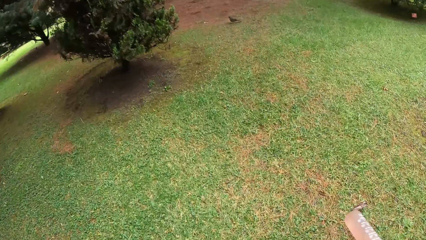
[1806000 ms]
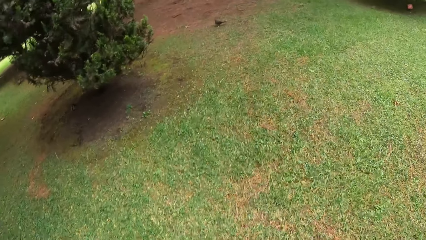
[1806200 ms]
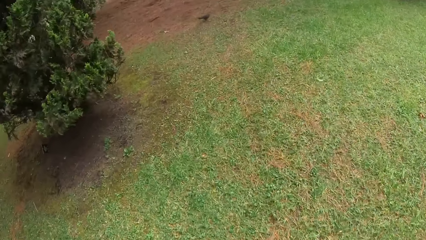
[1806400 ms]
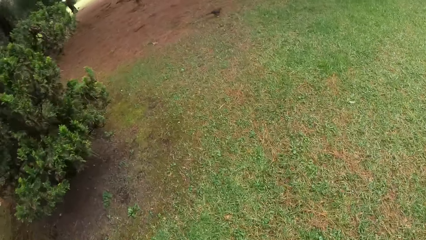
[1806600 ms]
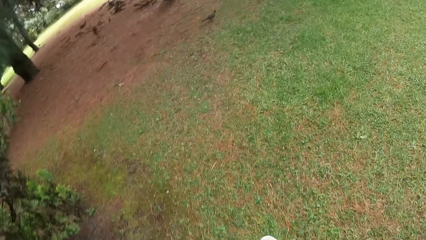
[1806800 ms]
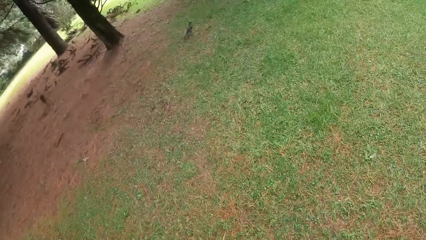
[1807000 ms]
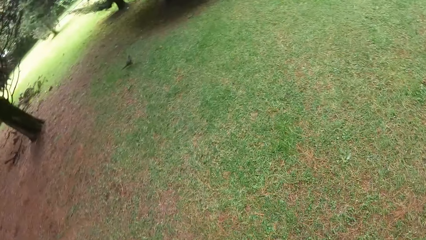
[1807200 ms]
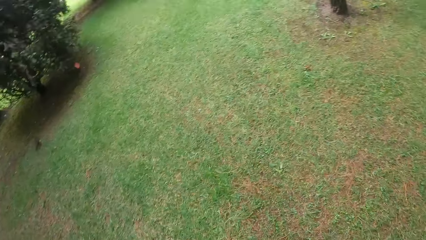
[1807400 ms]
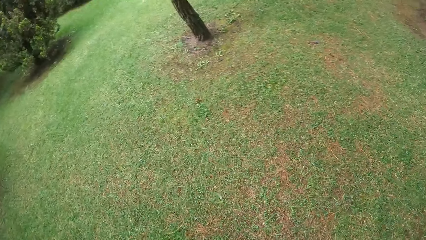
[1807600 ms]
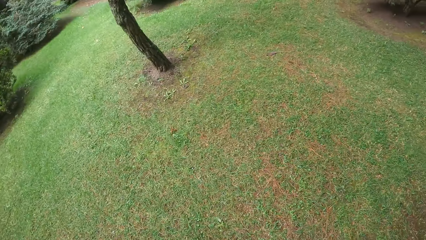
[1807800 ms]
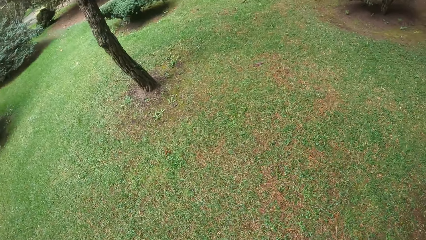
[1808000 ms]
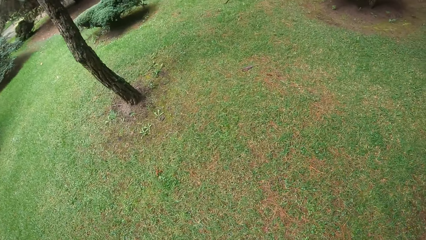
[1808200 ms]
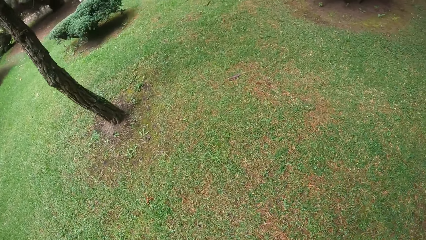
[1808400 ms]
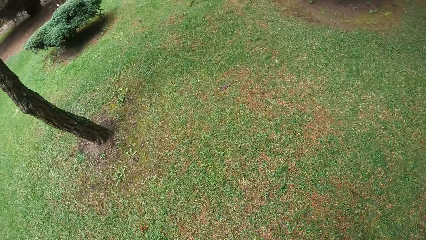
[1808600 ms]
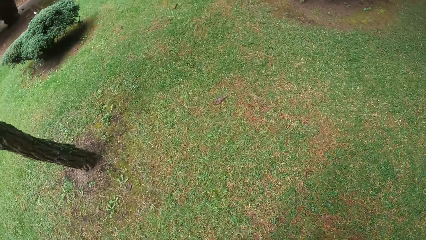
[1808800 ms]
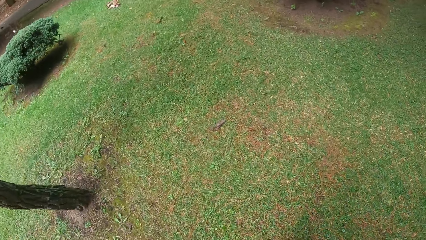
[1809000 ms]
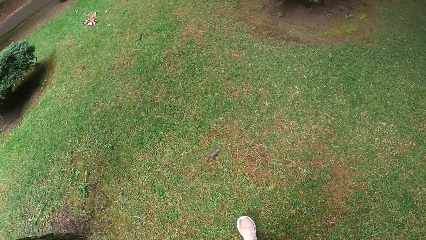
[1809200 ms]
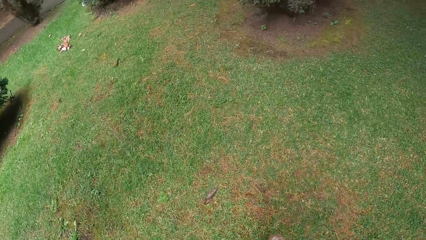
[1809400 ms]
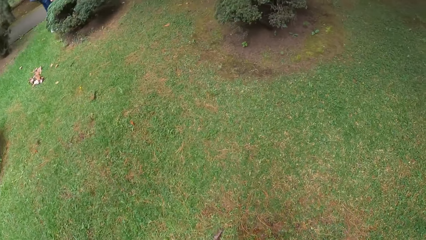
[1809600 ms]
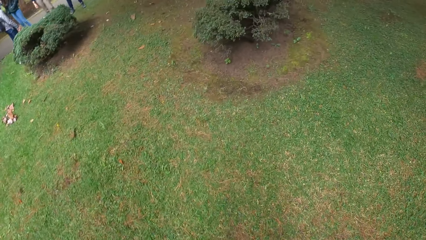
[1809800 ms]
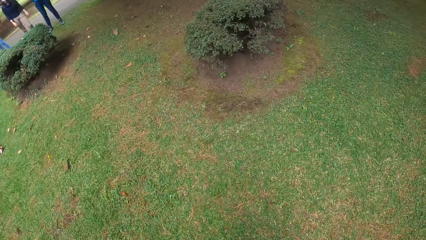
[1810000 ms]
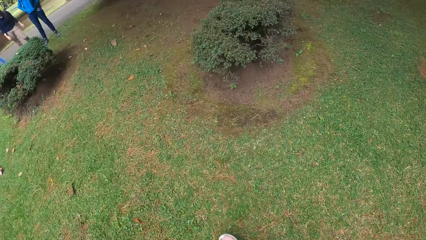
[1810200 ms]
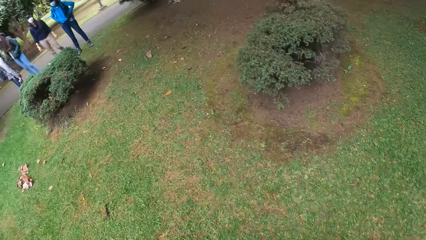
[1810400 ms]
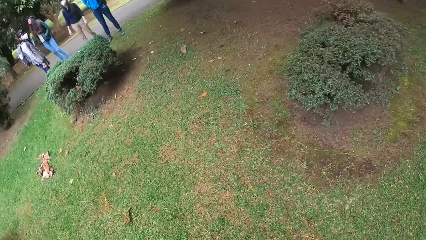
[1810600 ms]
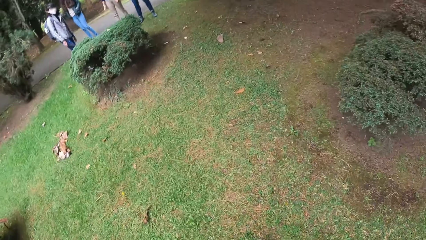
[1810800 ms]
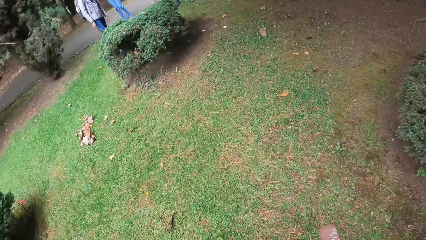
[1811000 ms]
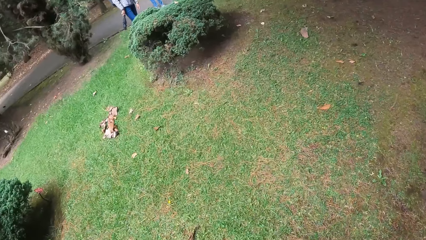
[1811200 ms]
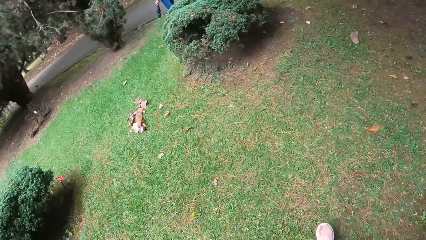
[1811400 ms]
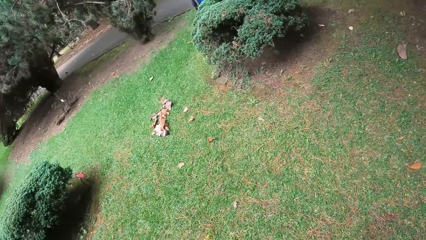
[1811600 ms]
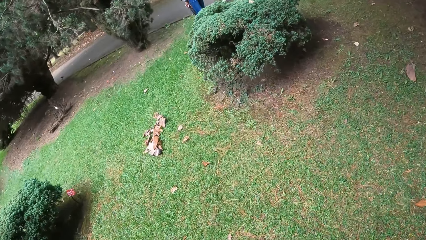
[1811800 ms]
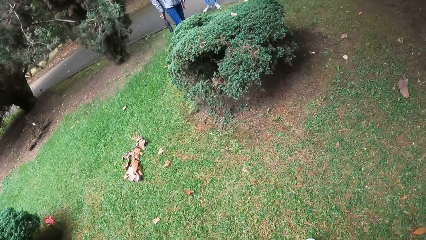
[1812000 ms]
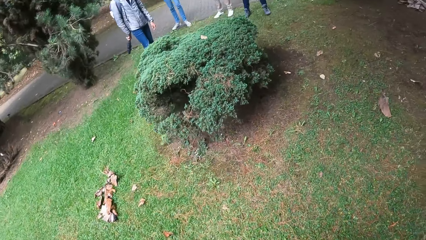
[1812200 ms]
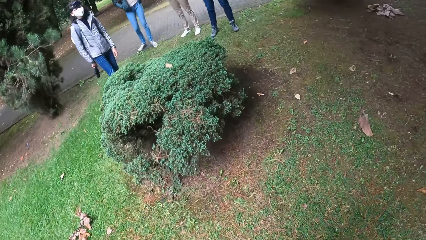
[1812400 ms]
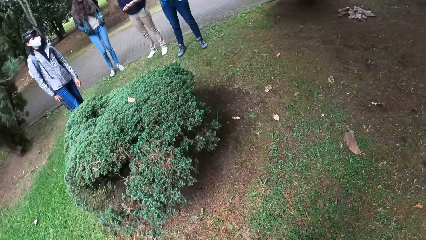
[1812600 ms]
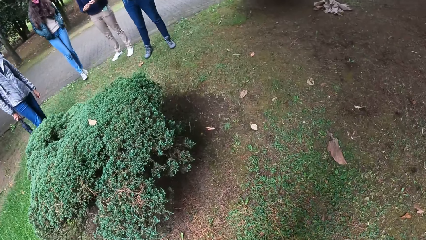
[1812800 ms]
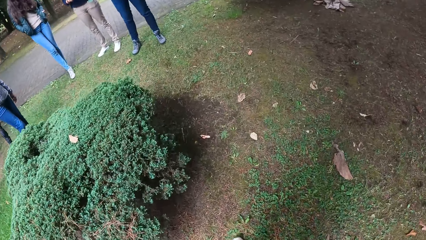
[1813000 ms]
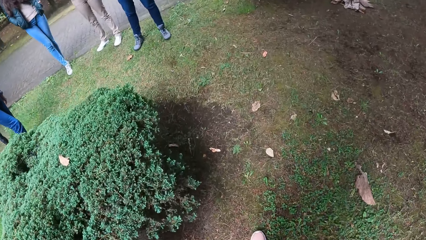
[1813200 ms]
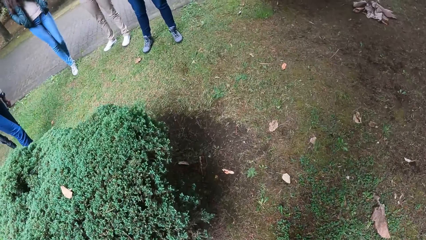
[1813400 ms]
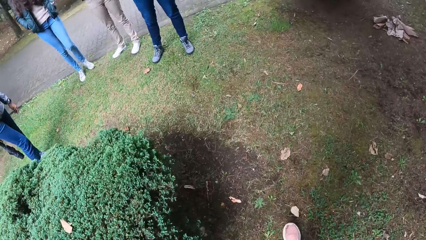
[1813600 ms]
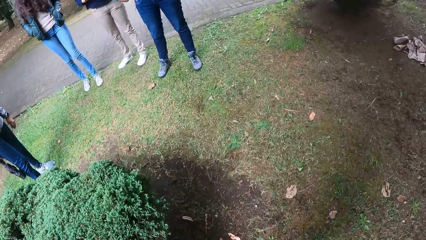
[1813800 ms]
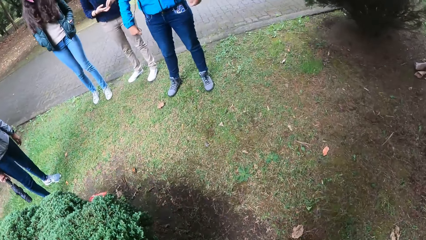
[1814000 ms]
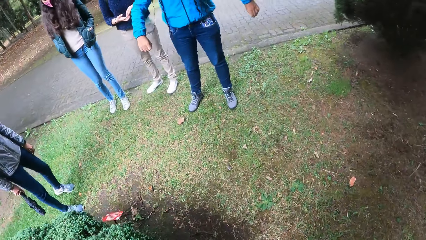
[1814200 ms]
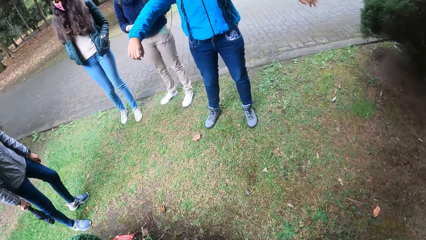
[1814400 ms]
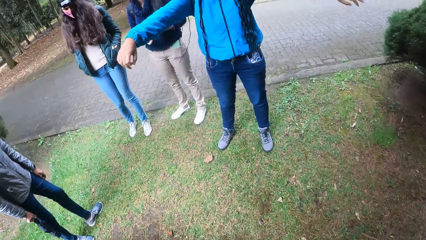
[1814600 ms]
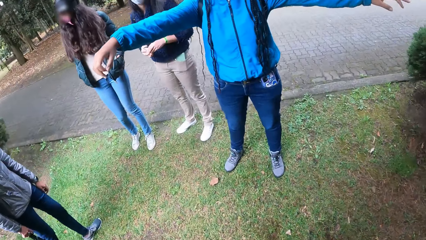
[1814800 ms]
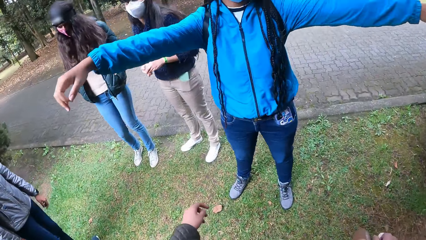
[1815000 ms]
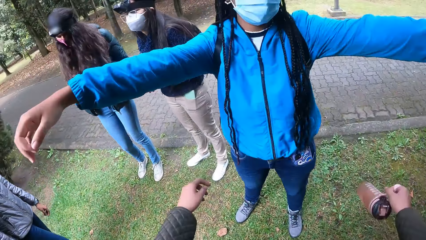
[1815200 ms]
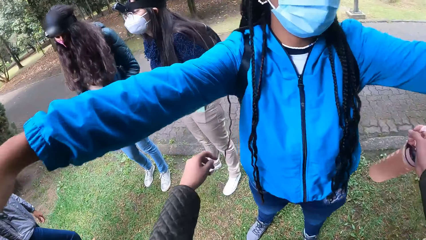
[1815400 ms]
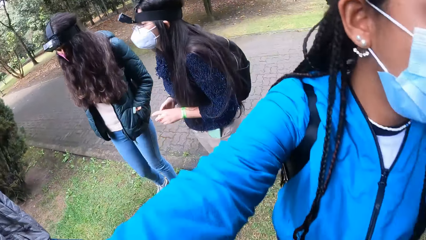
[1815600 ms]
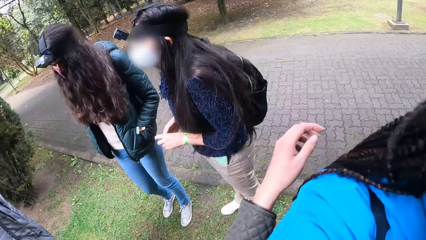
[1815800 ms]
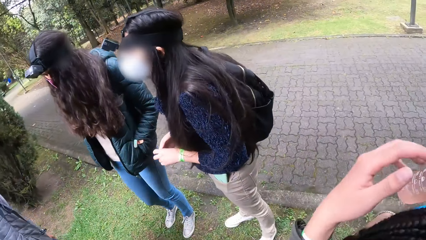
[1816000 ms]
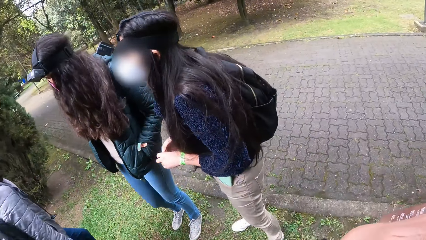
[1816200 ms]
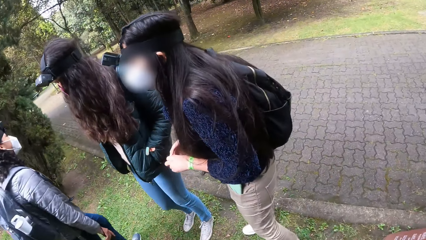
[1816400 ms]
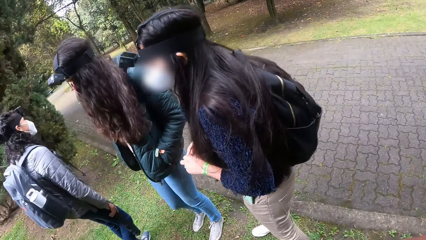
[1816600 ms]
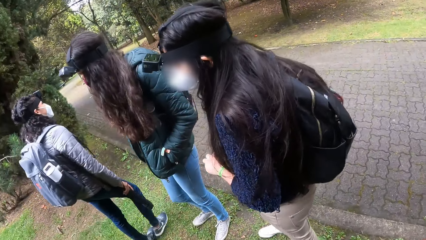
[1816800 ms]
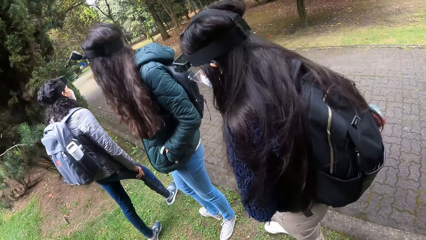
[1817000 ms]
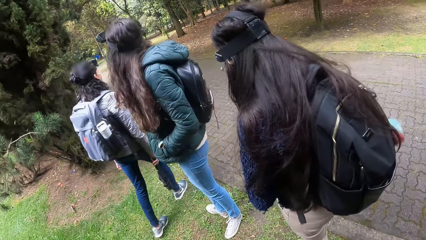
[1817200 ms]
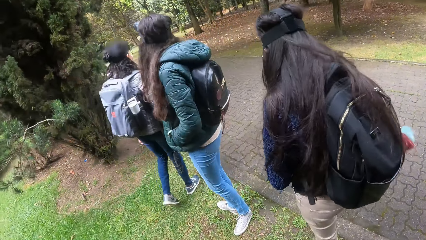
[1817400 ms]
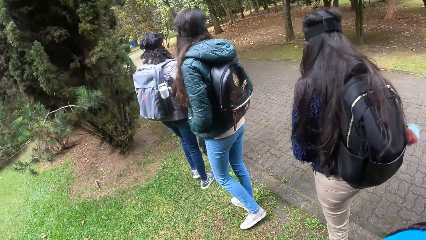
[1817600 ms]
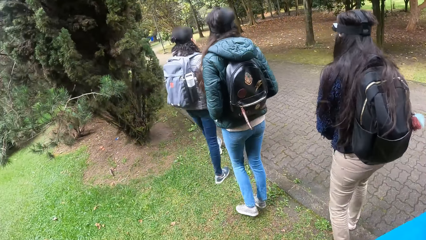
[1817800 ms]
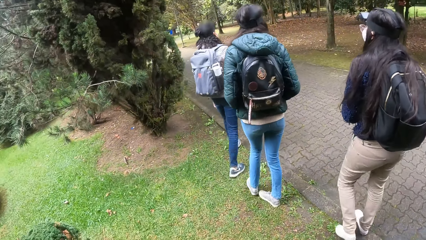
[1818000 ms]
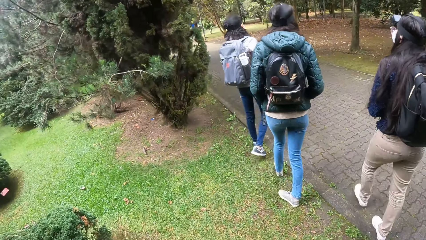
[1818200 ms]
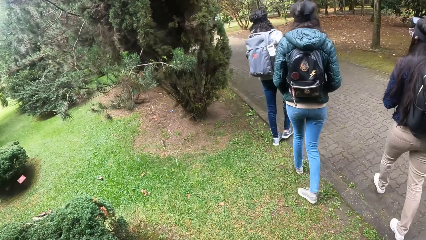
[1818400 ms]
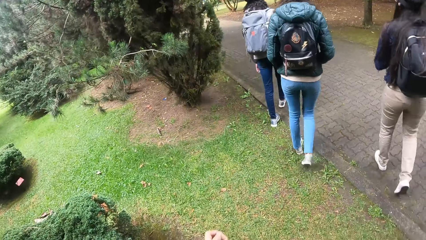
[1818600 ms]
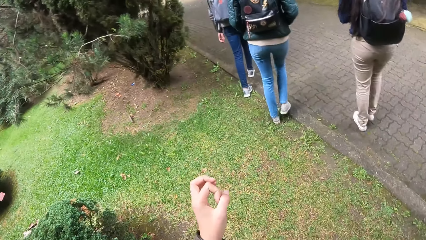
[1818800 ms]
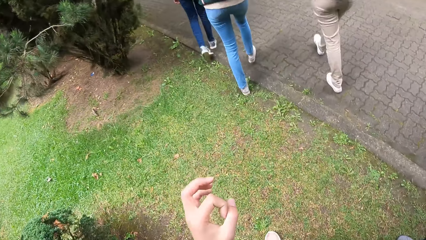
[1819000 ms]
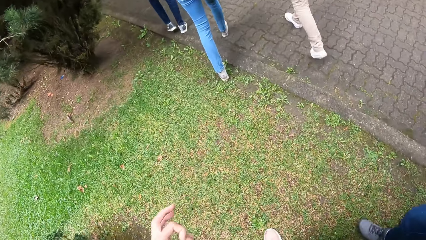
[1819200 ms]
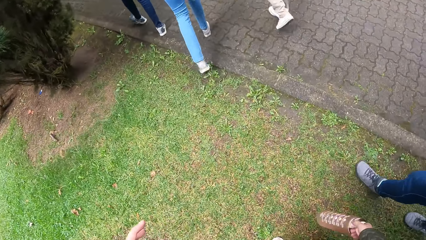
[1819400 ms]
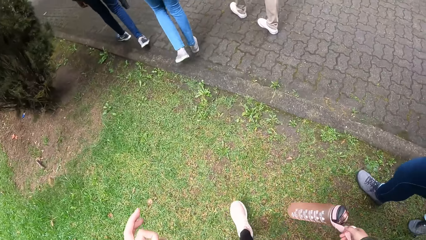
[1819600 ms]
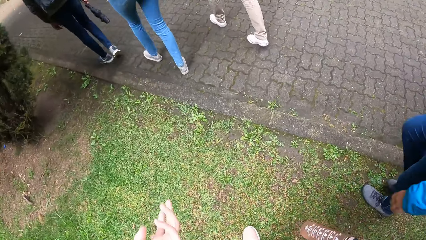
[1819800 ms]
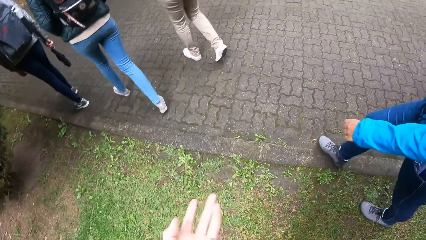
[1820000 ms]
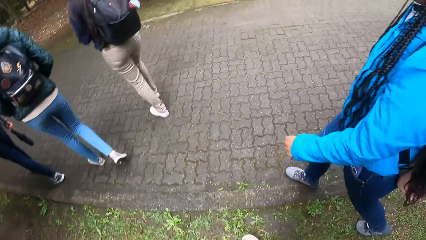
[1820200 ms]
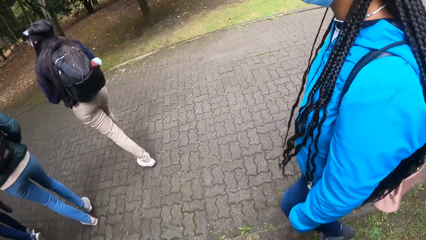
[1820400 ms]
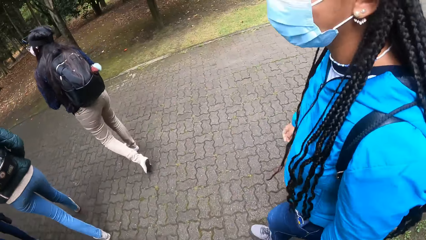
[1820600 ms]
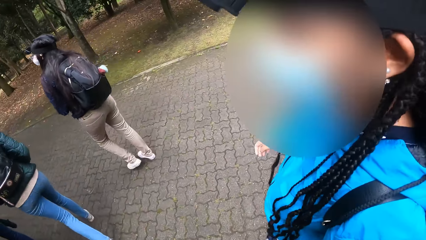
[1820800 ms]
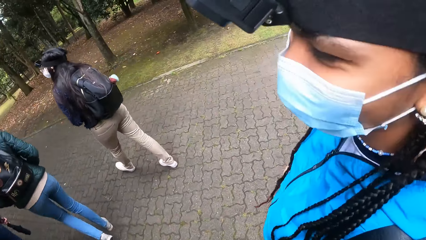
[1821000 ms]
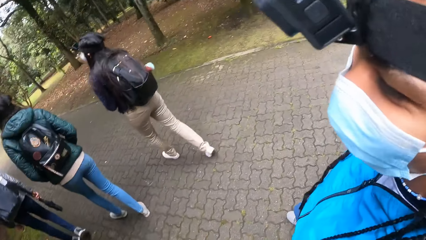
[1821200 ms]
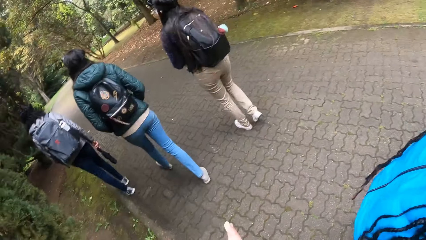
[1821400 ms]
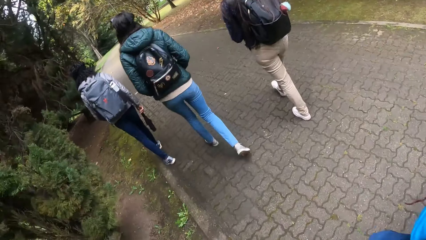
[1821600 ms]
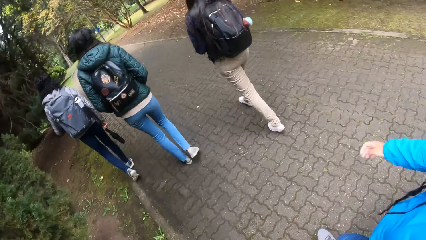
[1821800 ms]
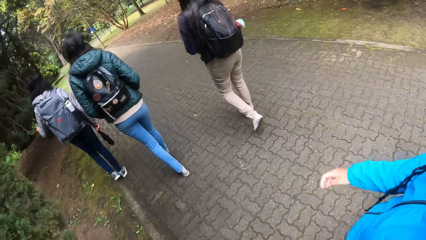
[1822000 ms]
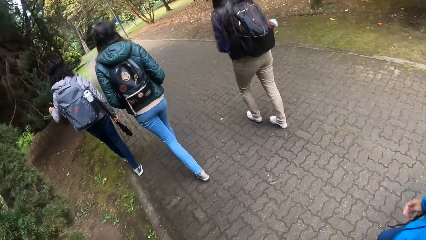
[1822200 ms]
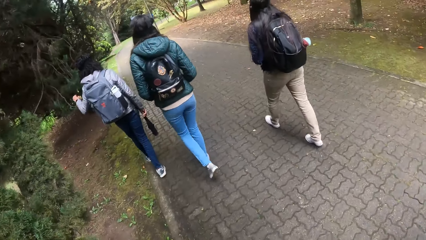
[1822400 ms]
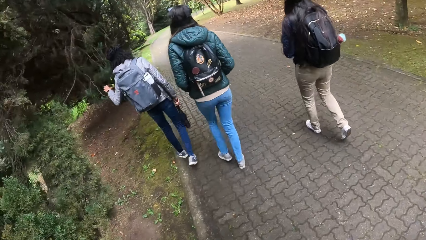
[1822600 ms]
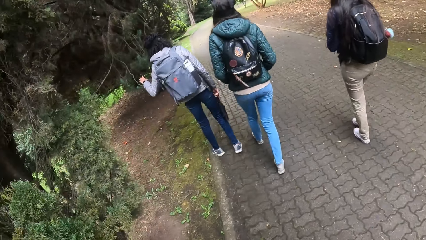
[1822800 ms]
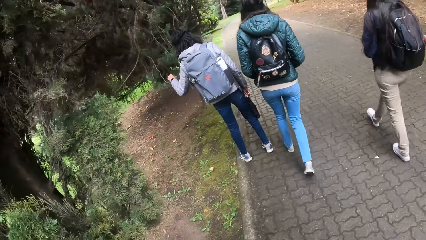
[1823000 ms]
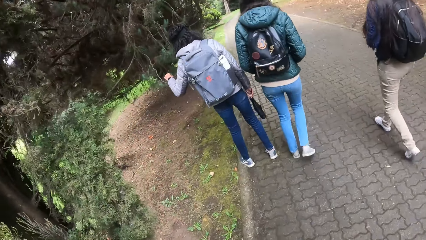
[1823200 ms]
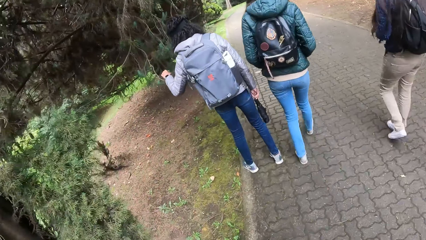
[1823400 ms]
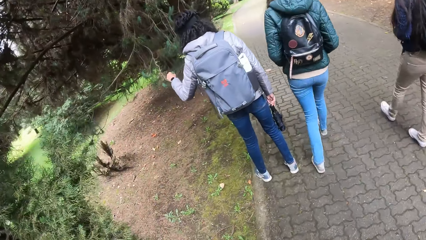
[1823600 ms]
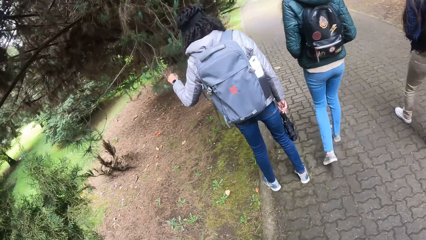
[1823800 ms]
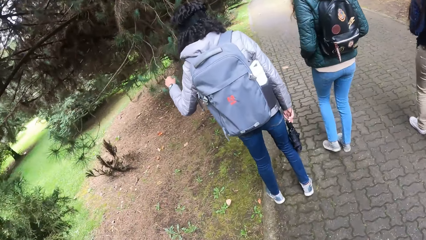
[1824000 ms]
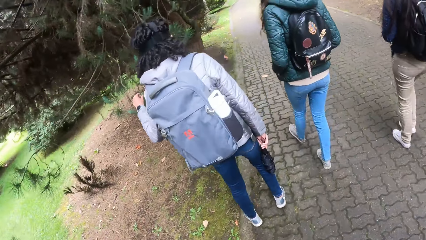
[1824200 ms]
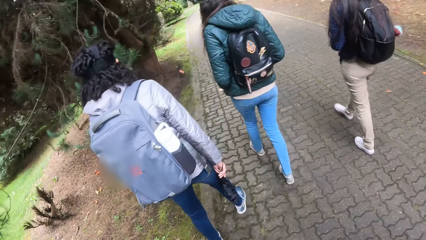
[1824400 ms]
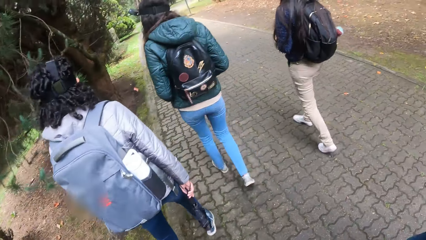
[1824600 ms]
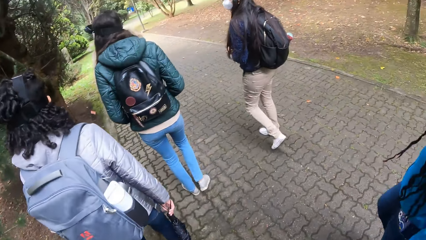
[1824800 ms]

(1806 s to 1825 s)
The camera wearer walks towards the group of people. They hug the woman with both hands. The group of people walk along the path. The camera wearer walks along the path and interacts with the woman. Another woman touches a branch with her left hand.
